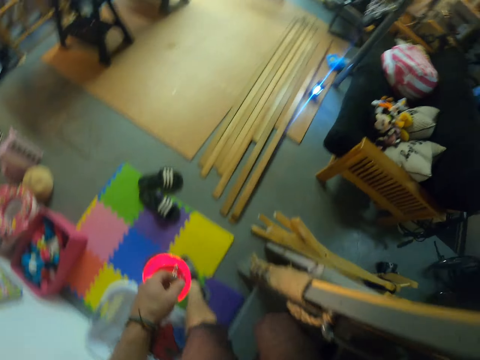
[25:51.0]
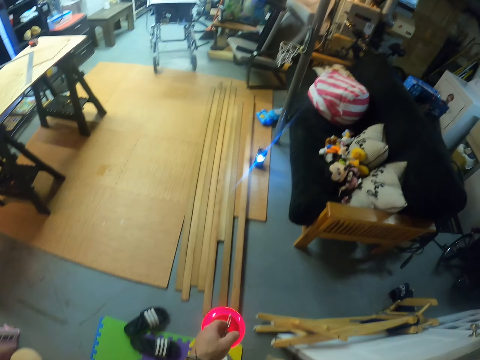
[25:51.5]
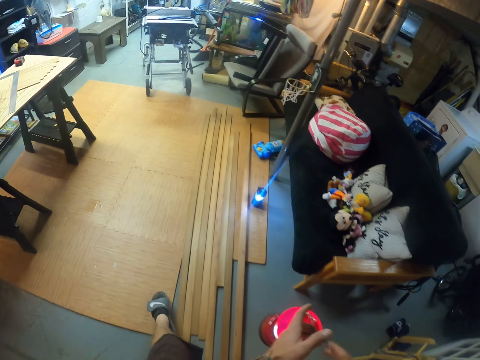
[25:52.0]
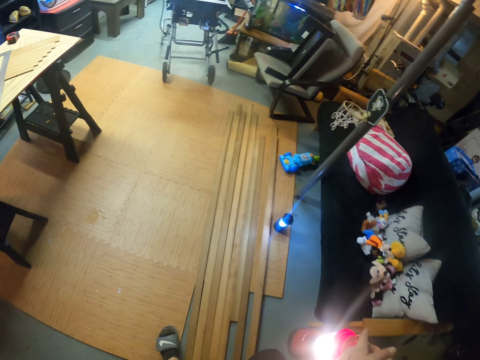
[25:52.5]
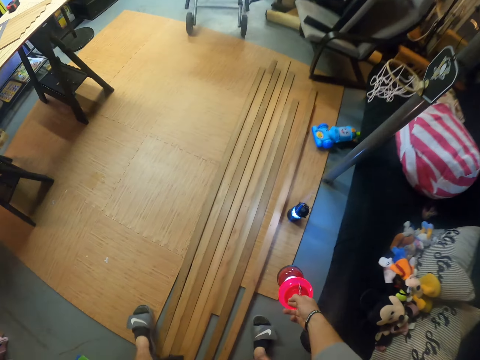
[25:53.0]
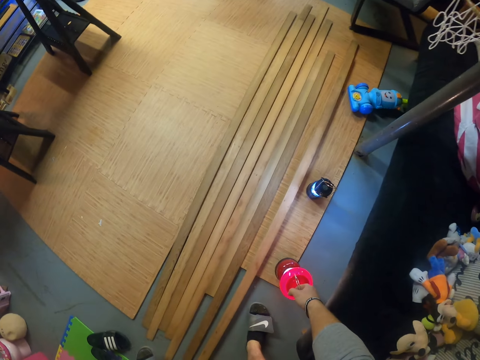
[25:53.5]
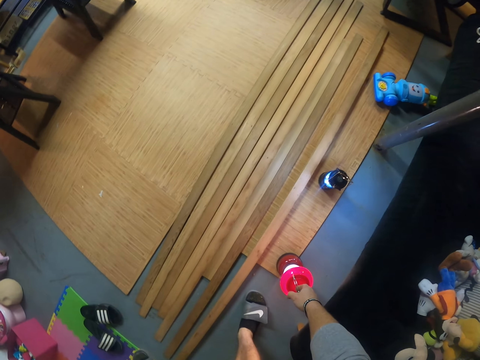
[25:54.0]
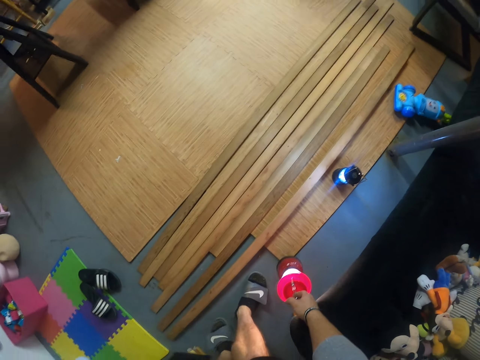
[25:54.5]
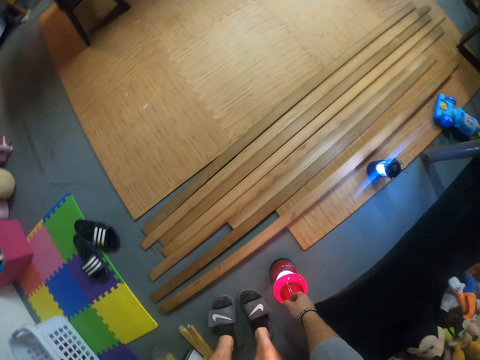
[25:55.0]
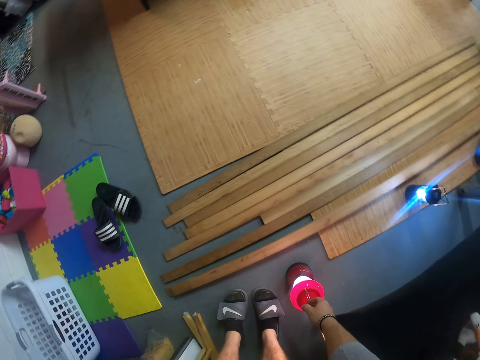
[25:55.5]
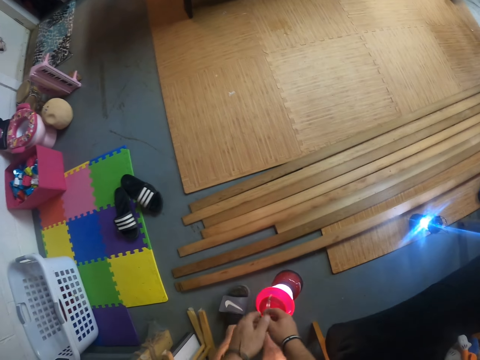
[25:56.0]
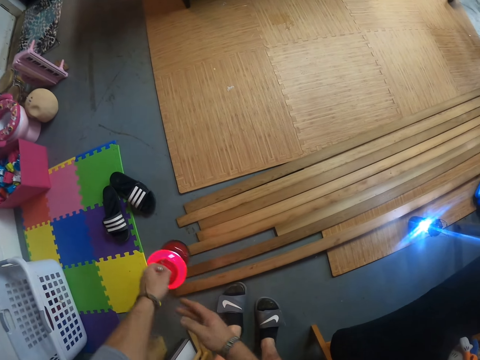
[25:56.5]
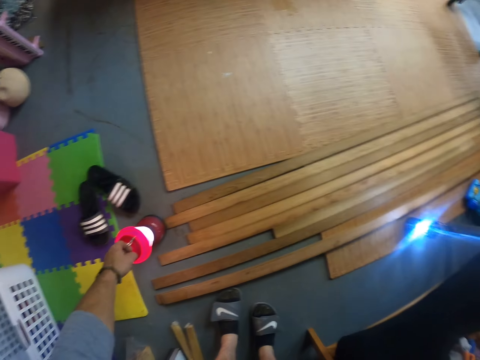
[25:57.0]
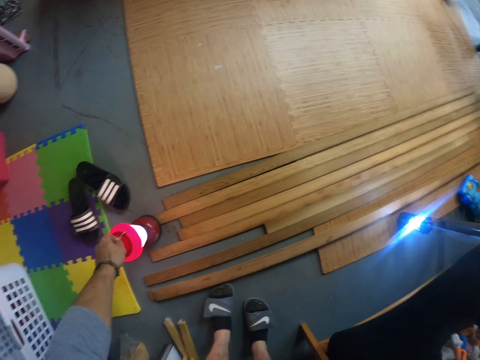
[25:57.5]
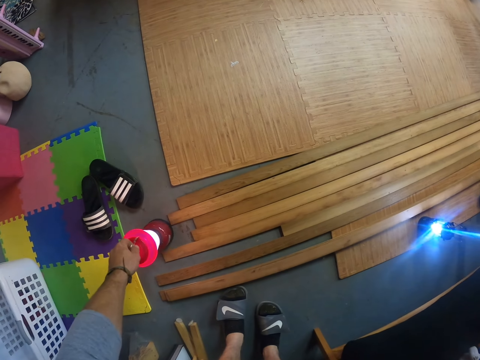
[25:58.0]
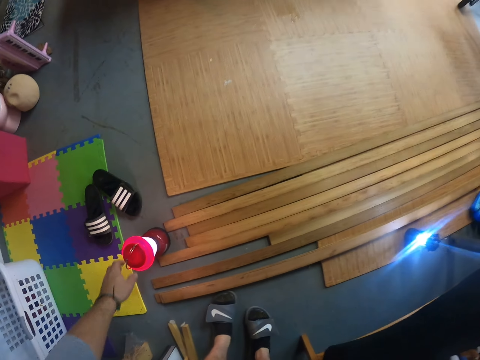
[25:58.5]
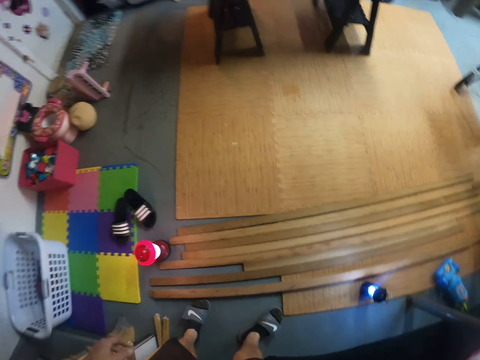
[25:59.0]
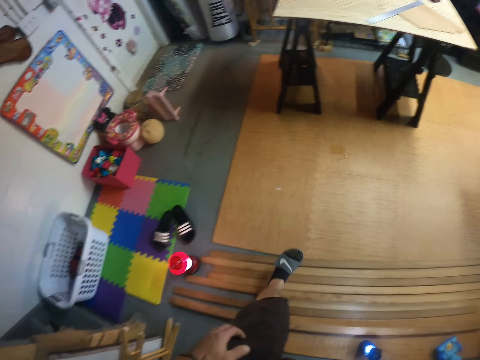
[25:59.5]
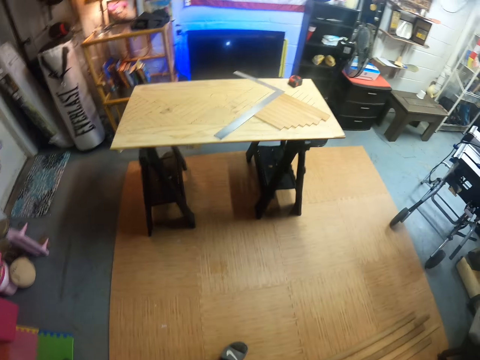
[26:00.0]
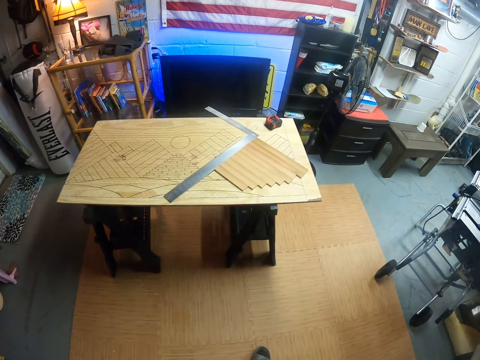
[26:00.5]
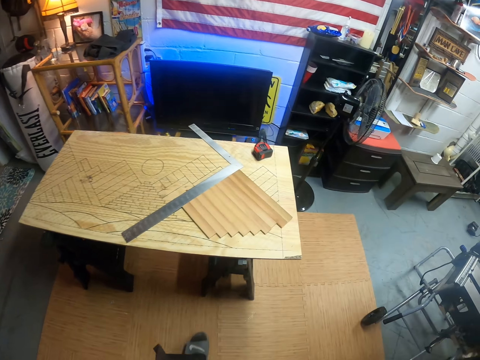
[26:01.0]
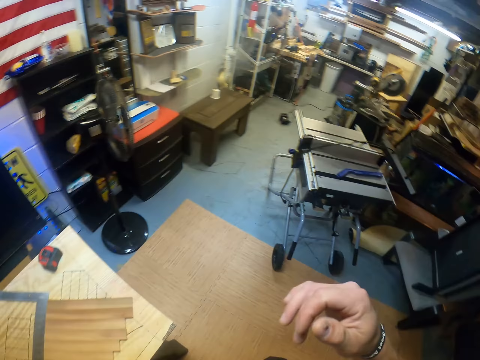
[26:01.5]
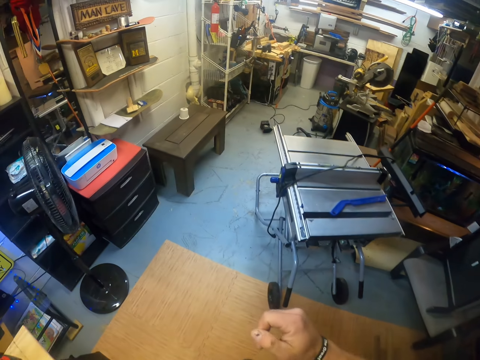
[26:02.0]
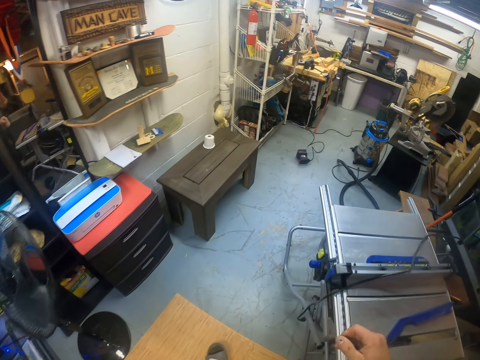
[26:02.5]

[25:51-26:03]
The camera wearer drops the lamp on the floor with his right hand. He picks up the lamp from the floor with his right hand. He takes the lamp from his right hand with his left hand. He drops the lamp on the floor with his left hand.

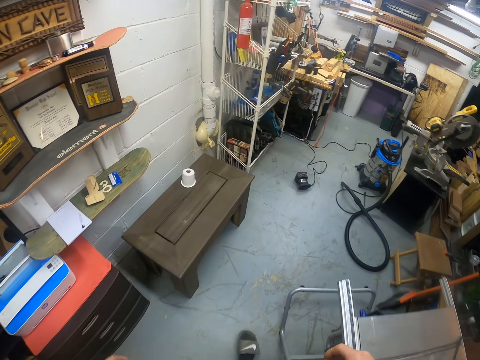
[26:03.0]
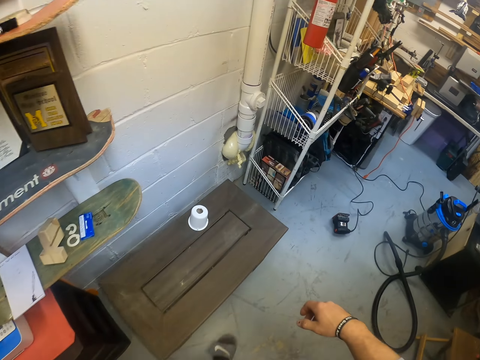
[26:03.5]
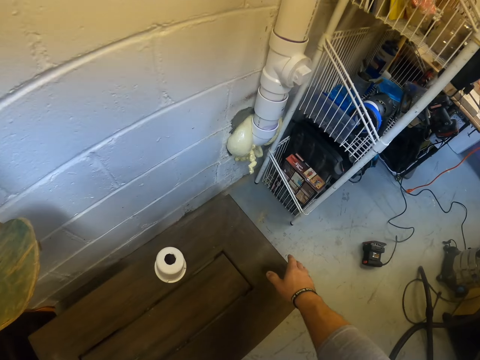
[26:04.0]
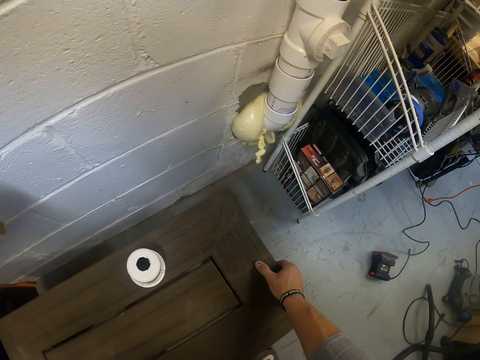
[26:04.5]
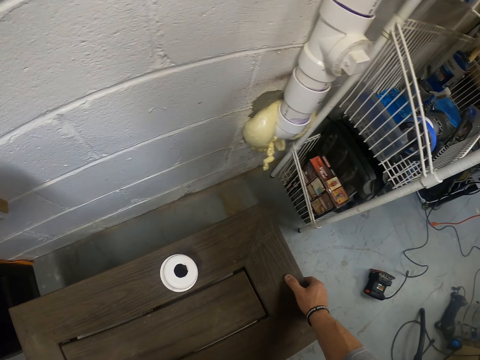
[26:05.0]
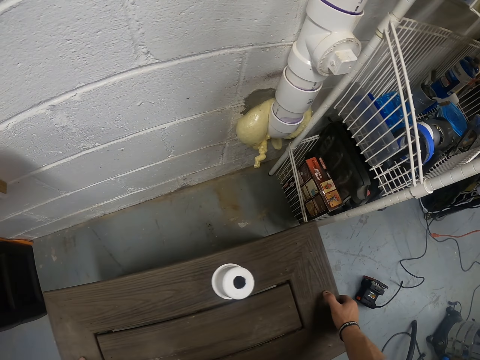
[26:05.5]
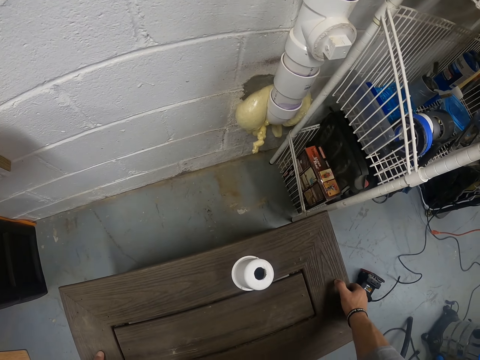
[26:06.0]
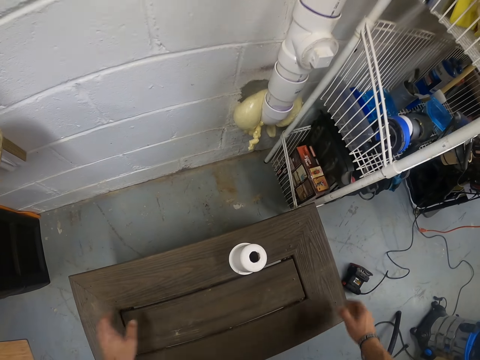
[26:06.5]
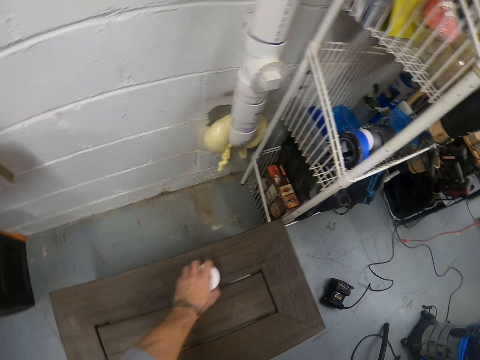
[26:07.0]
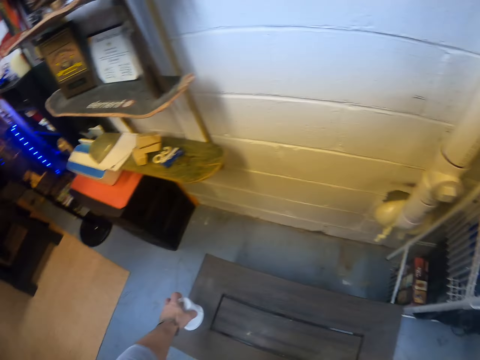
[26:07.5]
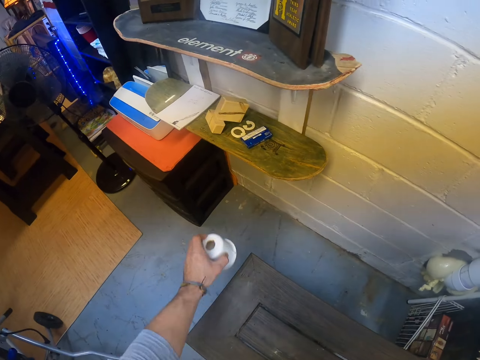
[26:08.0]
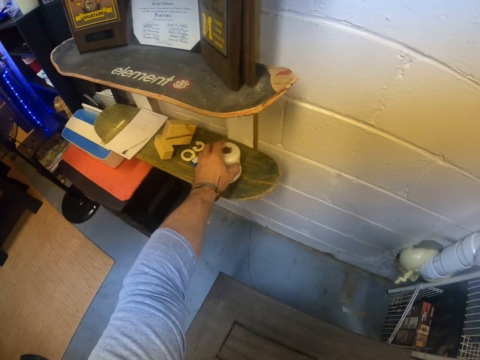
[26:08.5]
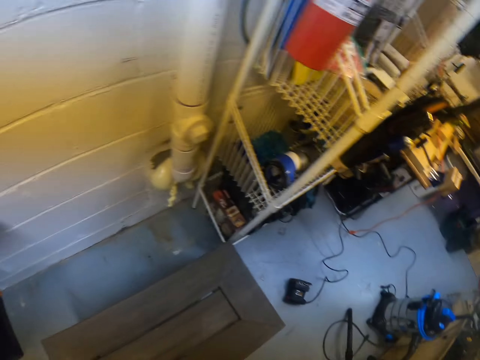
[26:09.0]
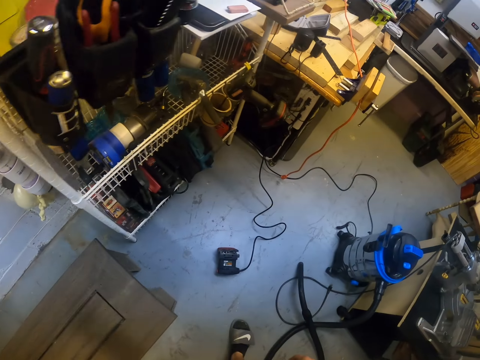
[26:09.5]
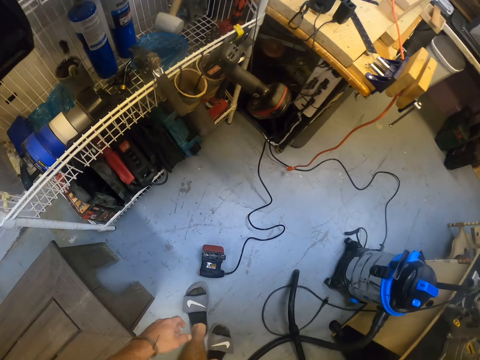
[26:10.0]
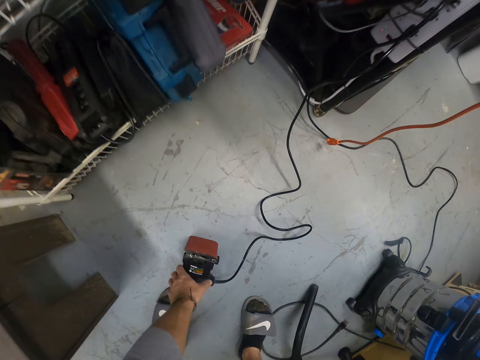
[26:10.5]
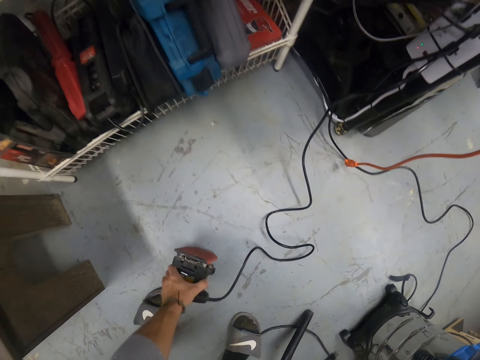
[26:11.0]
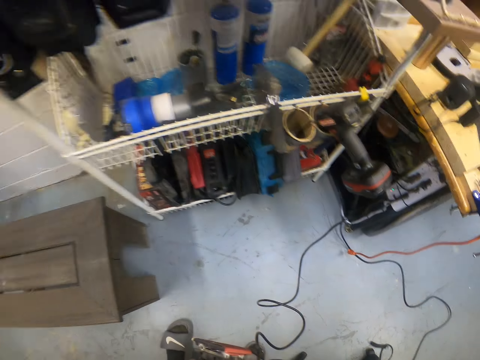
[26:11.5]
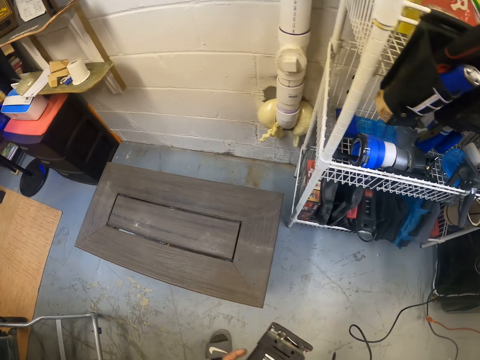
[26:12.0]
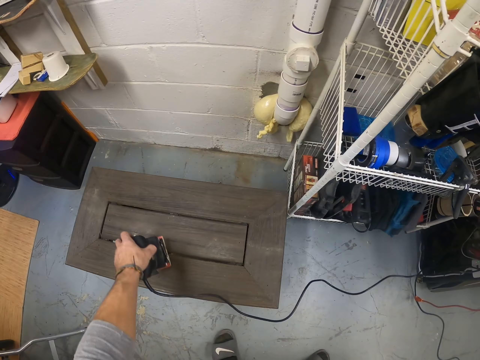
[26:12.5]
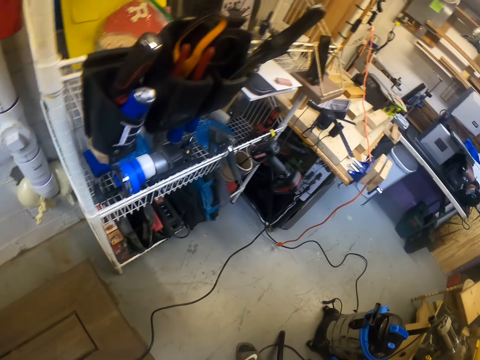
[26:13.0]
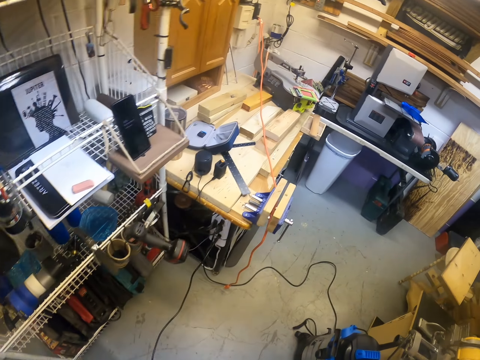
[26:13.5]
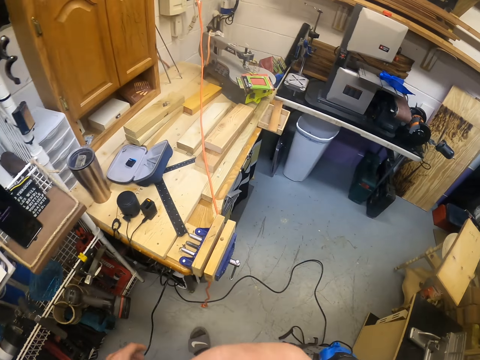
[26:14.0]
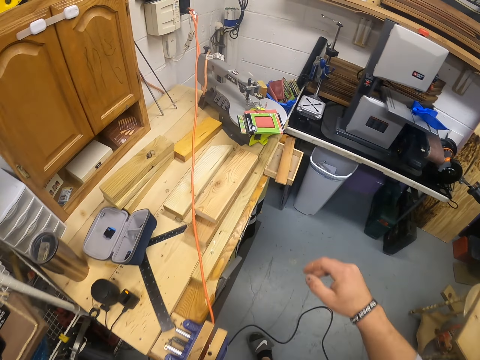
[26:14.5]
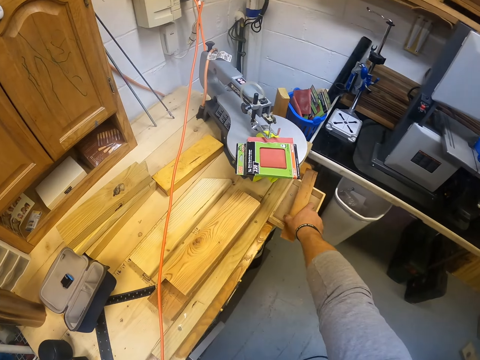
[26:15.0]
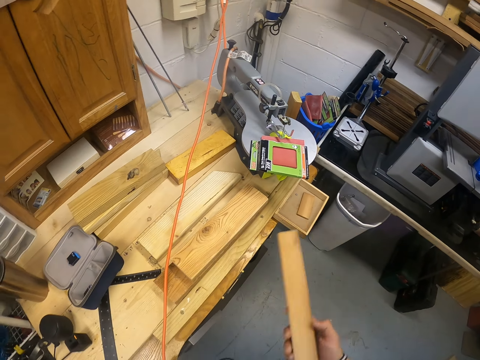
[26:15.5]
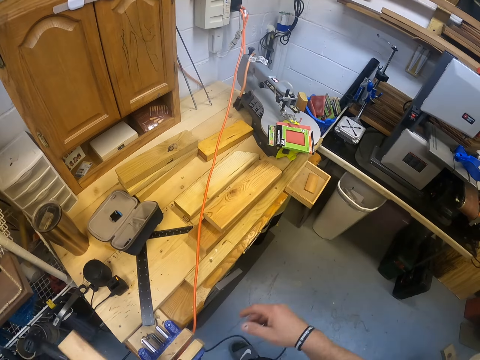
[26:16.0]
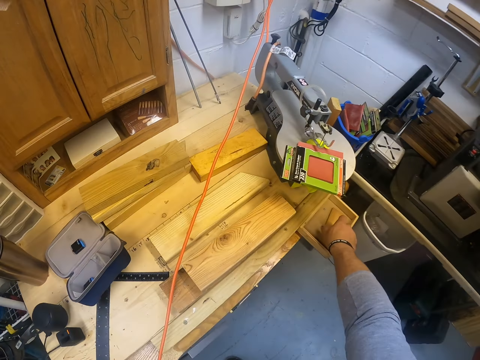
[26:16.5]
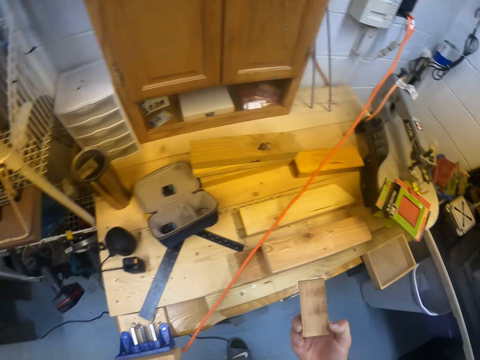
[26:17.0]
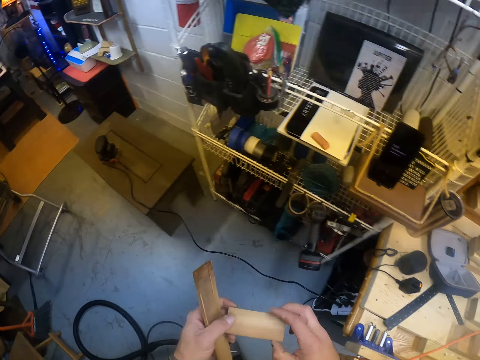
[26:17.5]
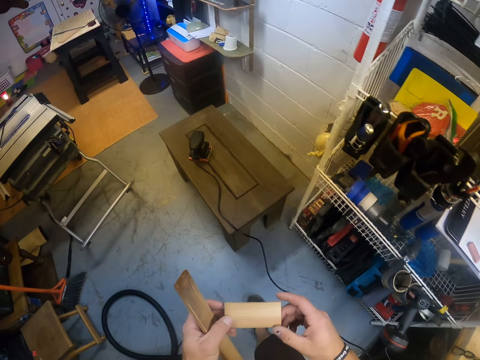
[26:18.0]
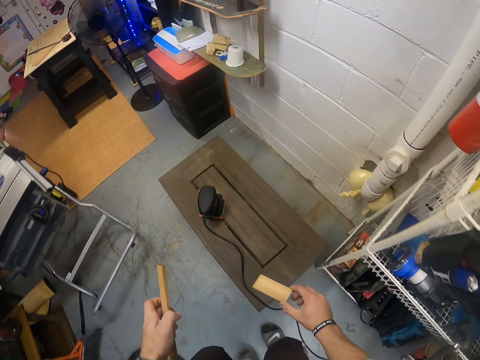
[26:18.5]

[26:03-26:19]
The camera wearer moves the bench with both hands. He picks up a tape from the bench with his left hand. He moves a tin to a shelf. He drops the tape on a rack with his left hand. He picks up the sander from the floor with his left hand. He drops the sander on the bench with his left hand. He picks up wood from a table with his right hand.
